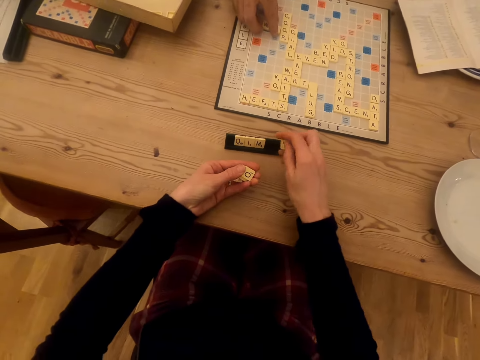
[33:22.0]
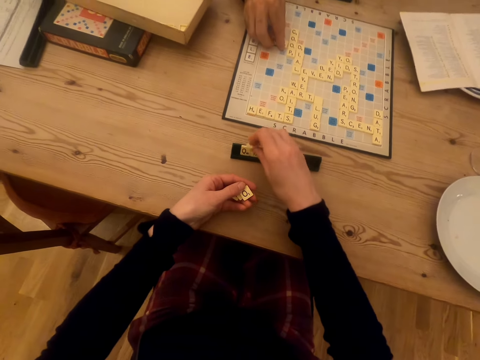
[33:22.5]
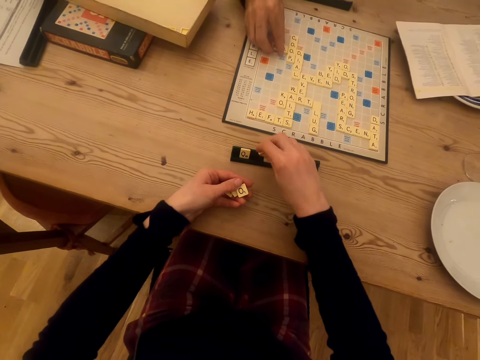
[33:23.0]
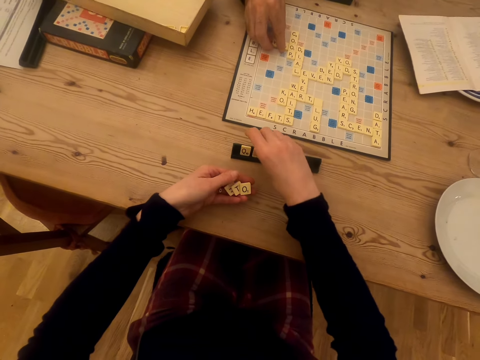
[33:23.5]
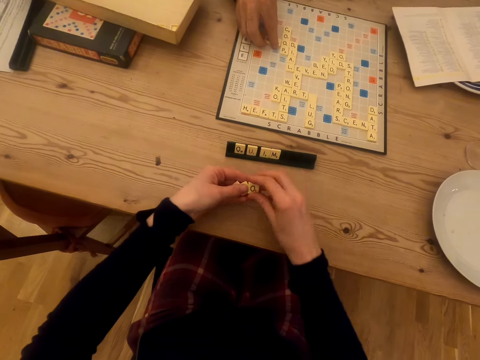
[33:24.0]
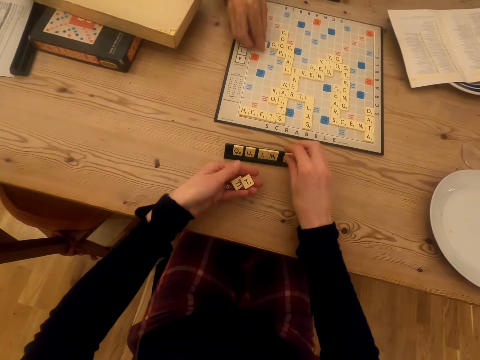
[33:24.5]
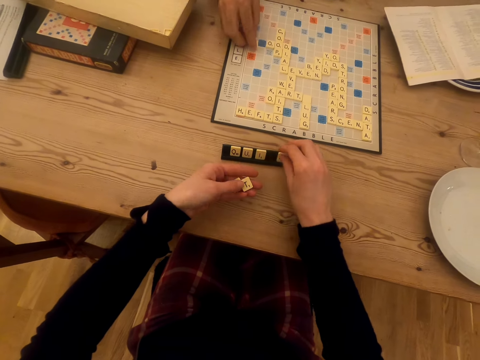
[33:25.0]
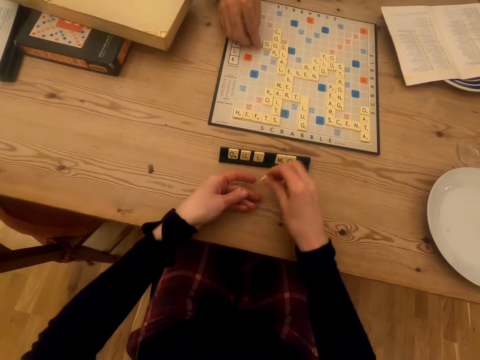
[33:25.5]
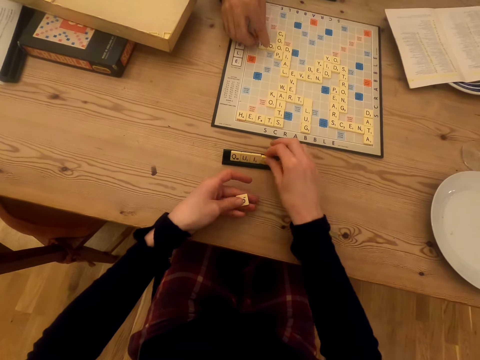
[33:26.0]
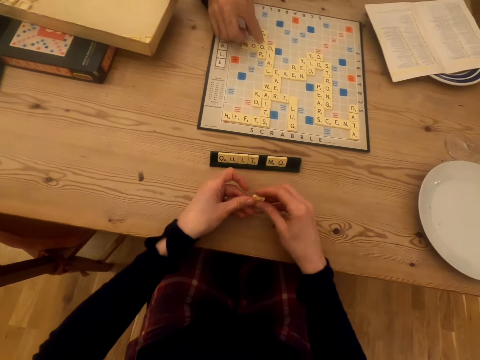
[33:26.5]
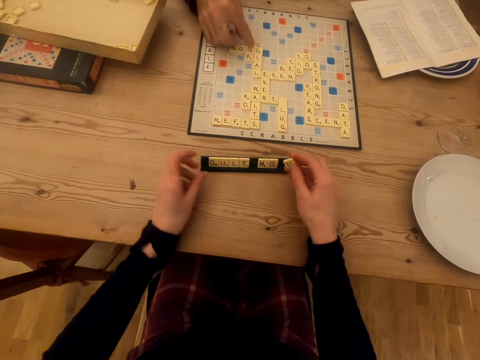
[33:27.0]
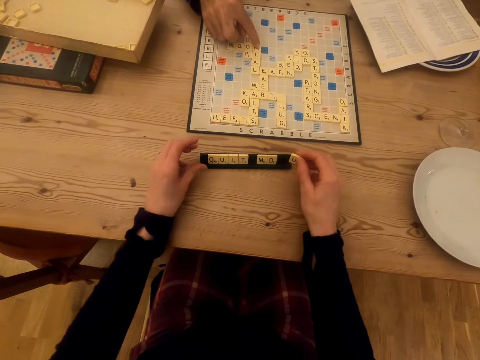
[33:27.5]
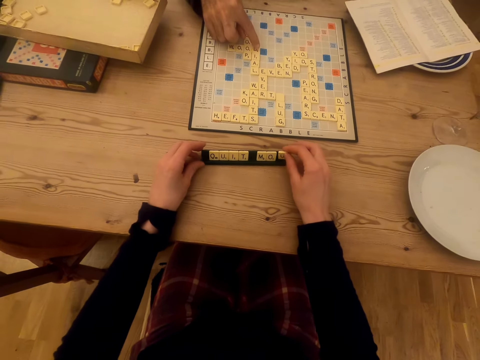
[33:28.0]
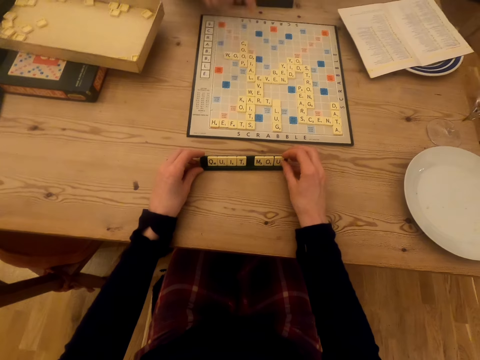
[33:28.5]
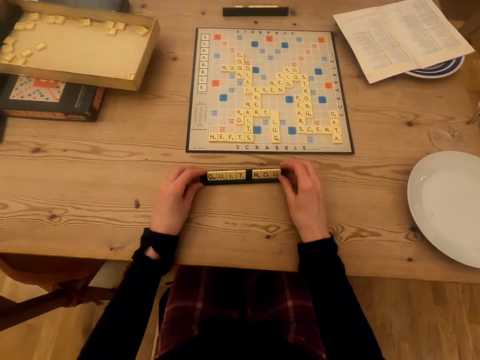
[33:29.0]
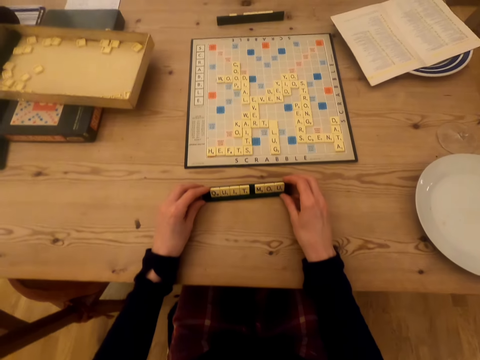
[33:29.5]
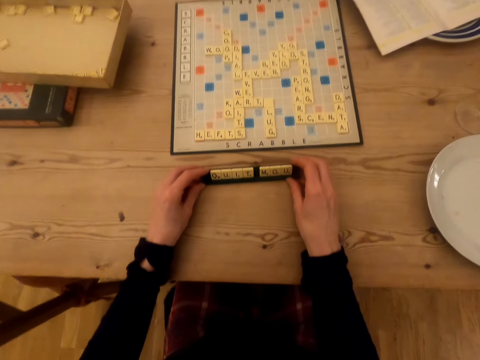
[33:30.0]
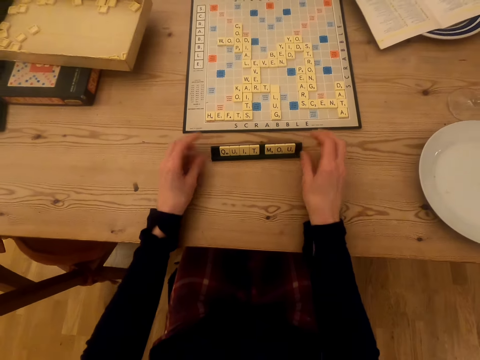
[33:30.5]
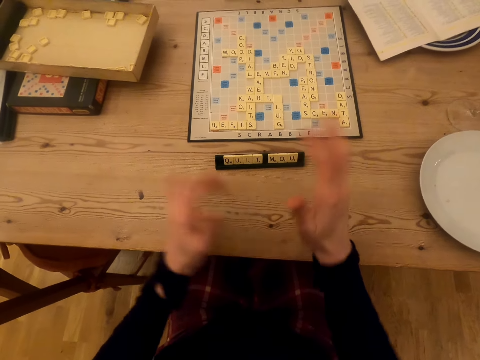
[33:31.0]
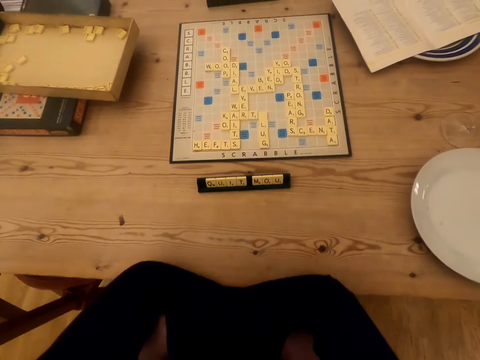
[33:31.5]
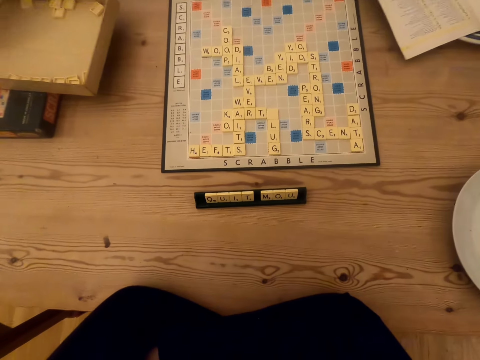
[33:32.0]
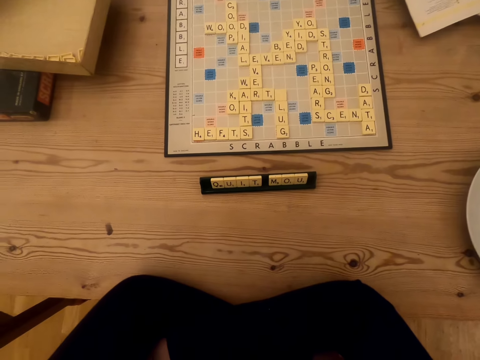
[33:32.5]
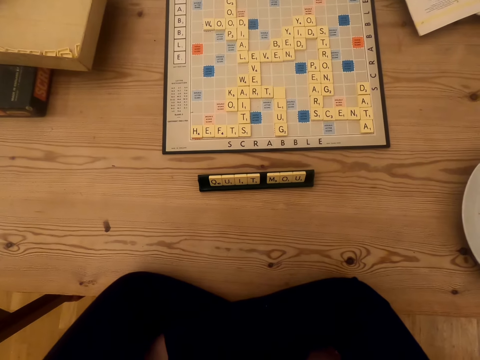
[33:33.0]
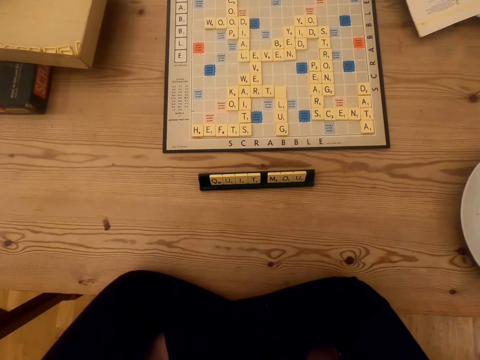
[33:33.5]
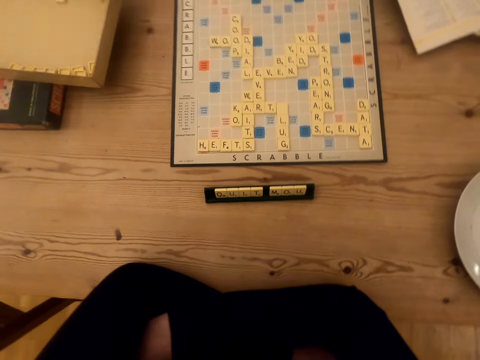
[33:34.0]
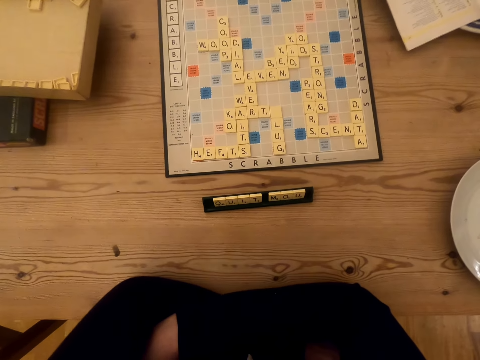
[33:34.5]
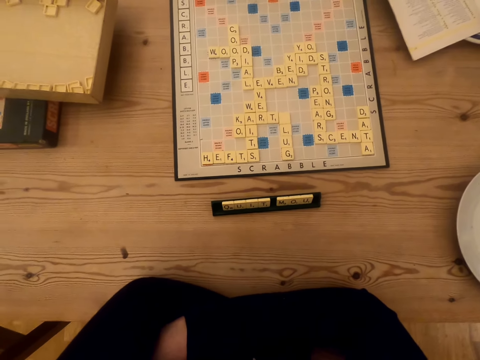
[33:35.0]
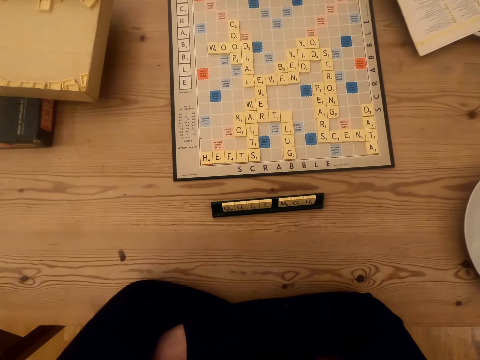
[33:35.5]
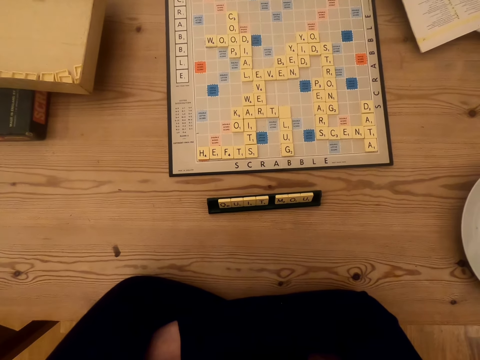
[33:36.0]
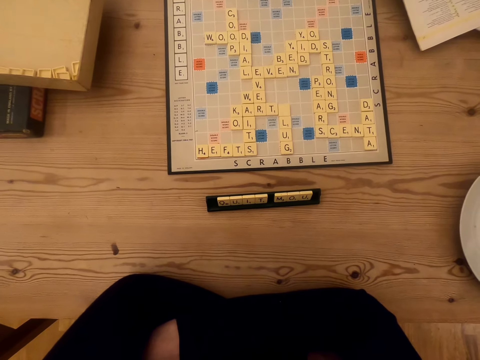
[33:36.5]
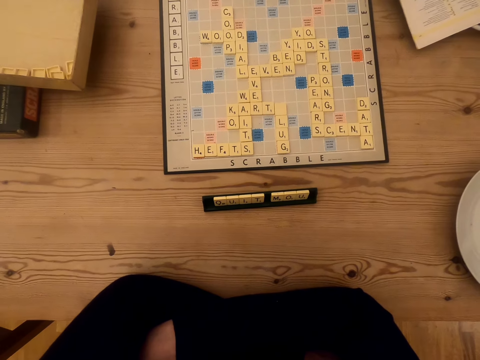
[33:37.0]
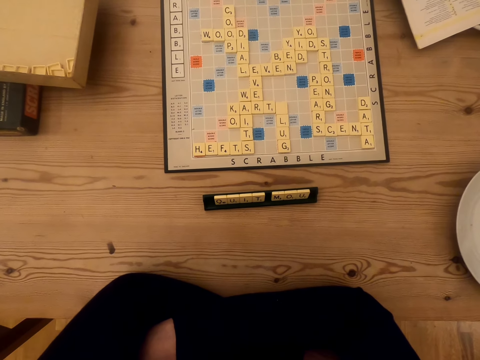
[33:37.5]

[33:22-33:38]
The camera wearer arranges the wood scrabble tiles and places the tiles on the chalkboard tile place card holders. A man counts the tile. The camera wearer places the tiles on the chalkboard tile place card holders. They touch the chalkboard tile place card holders and look at the scrabble board.

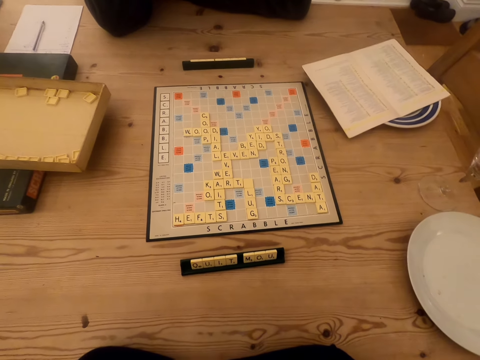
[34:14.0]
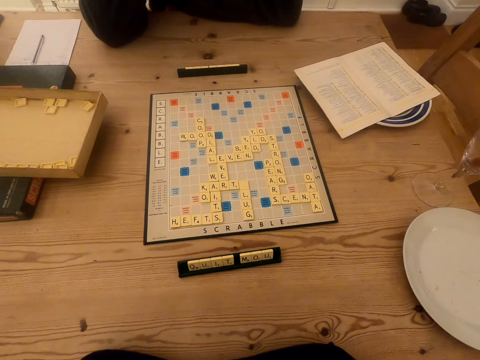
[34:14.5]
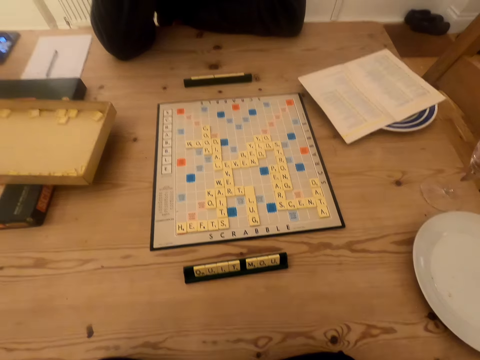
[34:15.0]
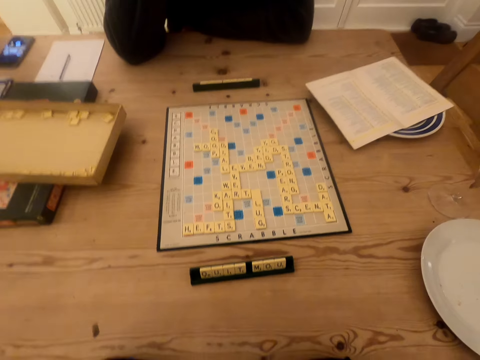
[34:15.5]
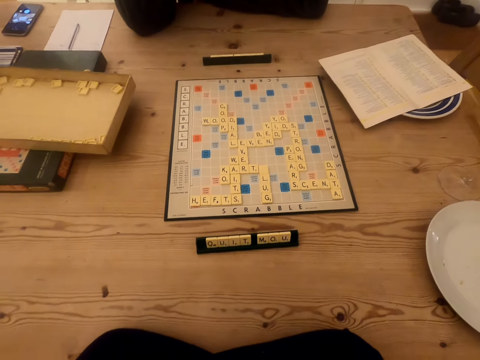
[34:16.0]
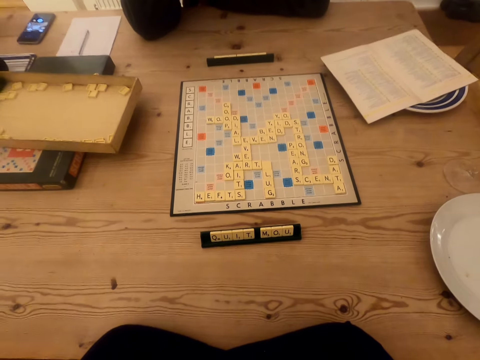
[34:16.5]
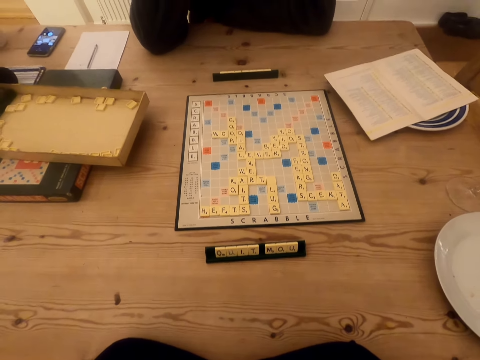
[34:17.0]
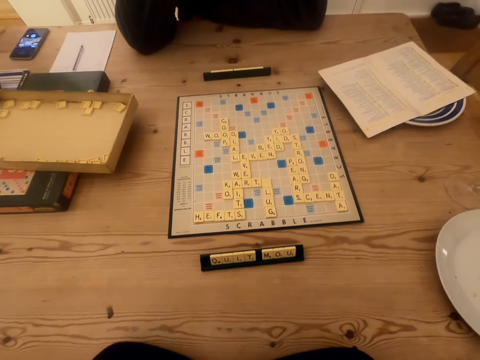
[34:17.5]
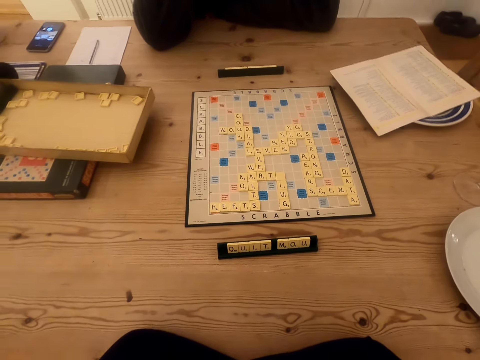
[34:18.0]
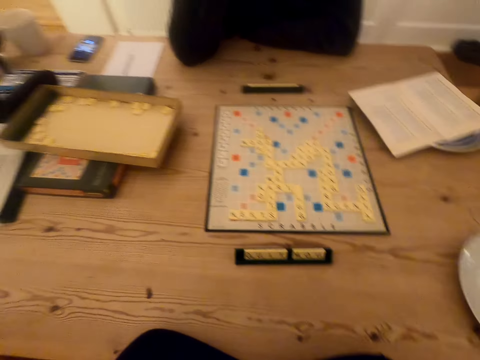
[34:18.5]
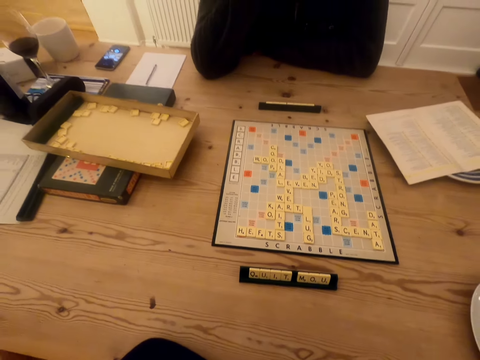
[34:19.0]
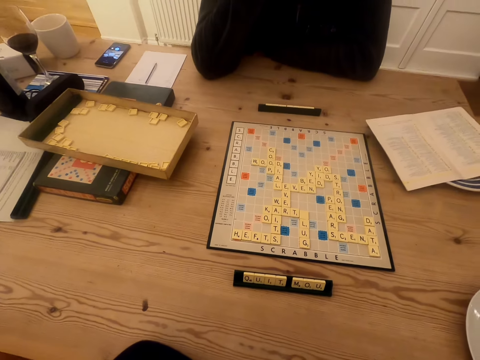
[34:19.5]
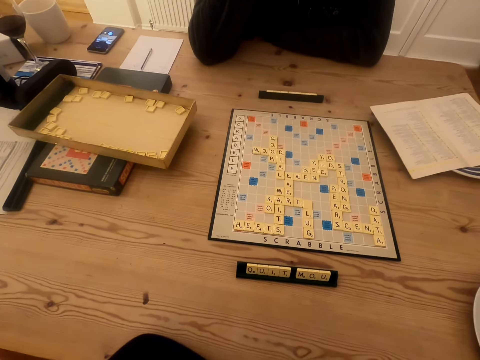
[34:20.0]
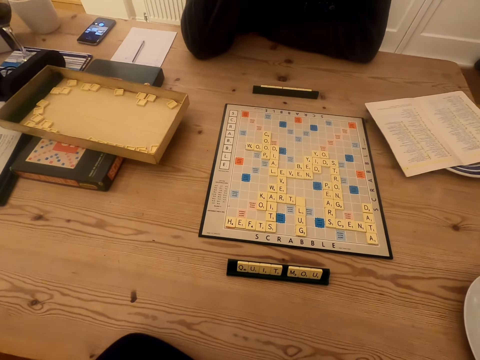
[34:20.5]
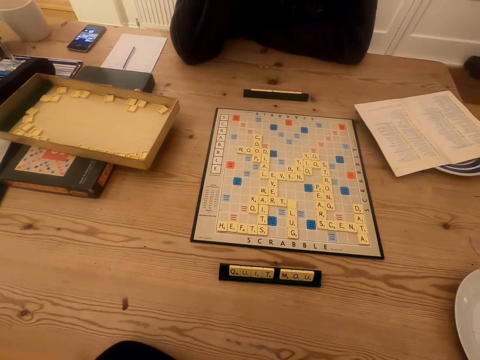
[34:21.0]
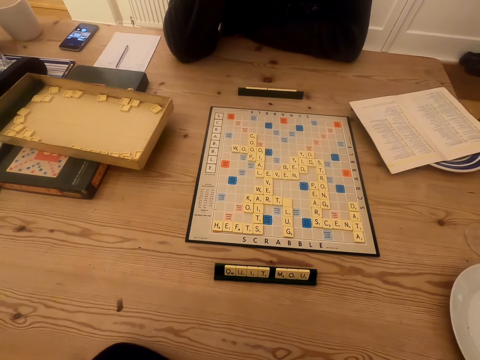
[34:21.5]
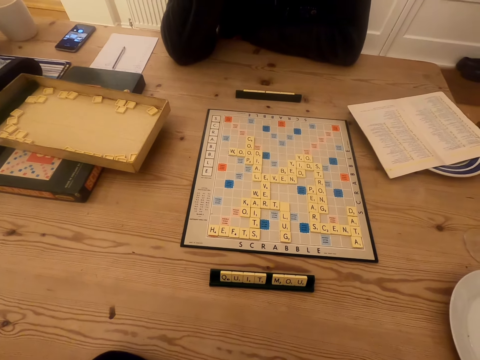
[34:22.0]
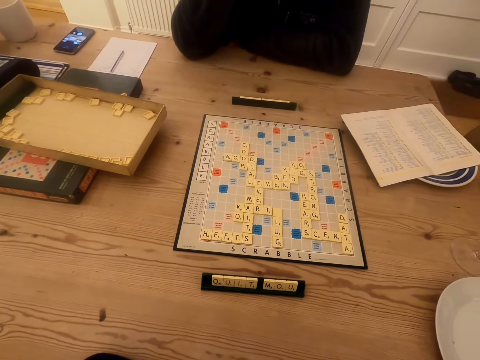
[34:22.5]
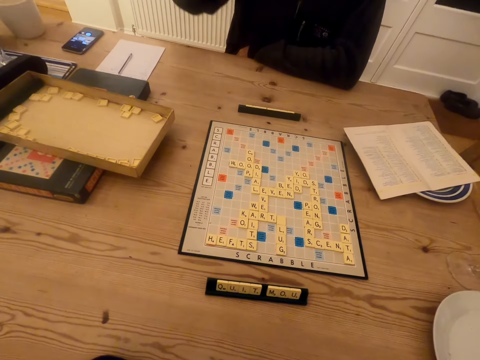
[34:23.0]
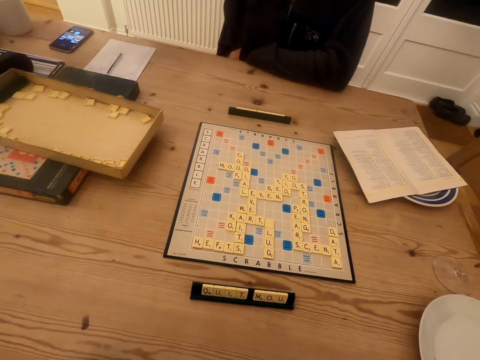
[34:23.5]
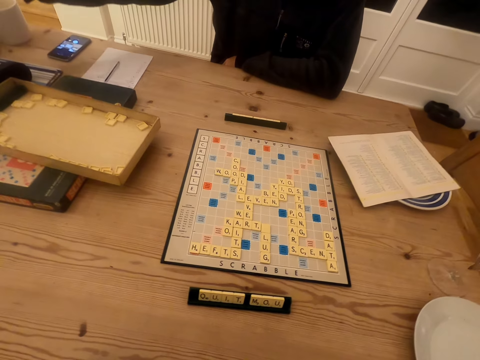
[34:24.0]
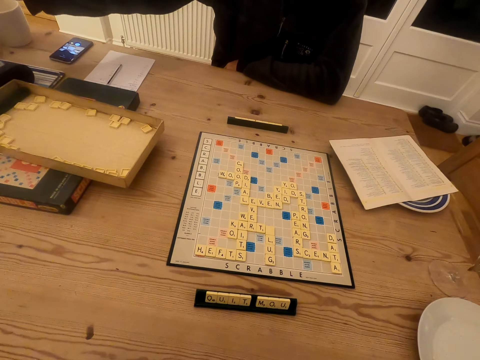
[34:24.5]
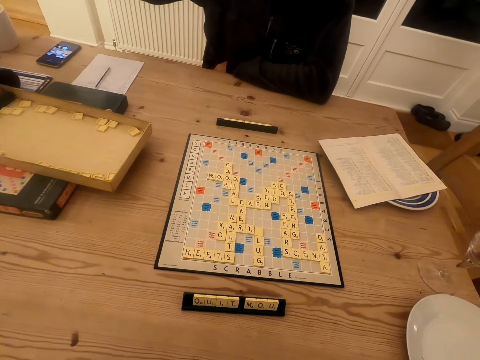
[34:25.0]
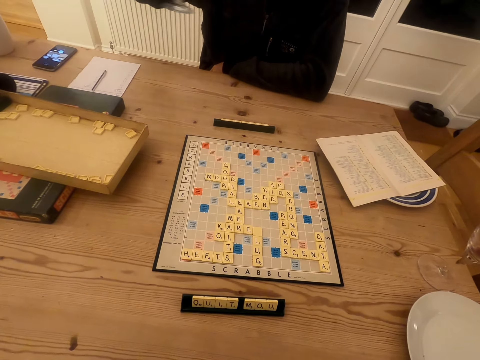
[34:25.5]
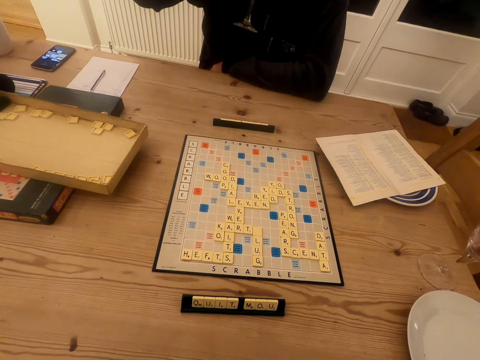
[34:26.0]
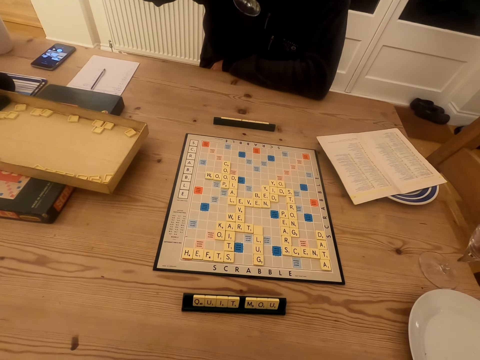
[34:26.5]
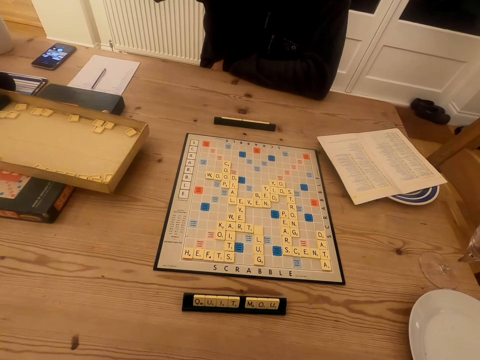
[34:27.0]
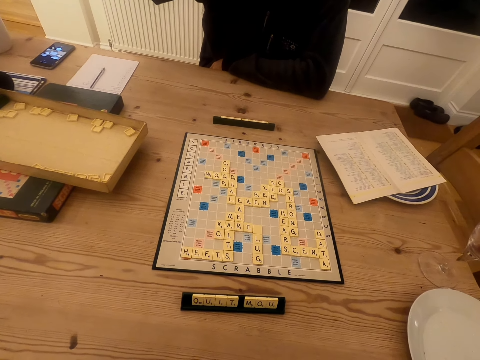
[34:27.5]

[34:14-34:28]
The camera wearer talks to a man. They talk to the man again. The man drinks the wine.
